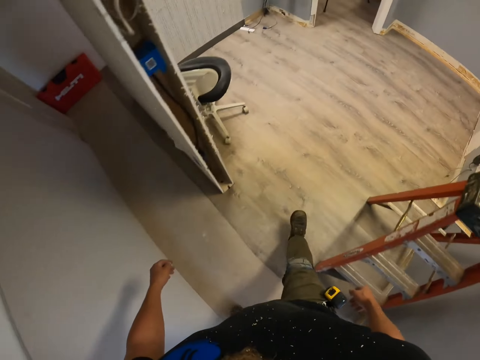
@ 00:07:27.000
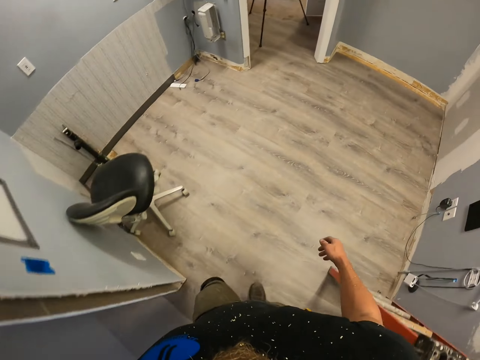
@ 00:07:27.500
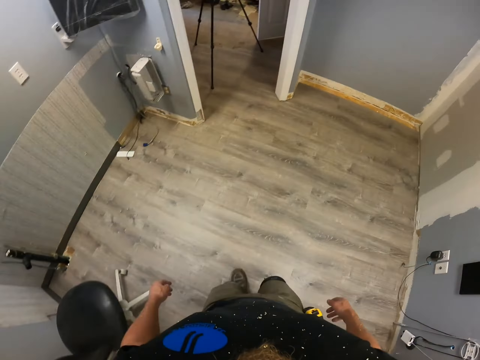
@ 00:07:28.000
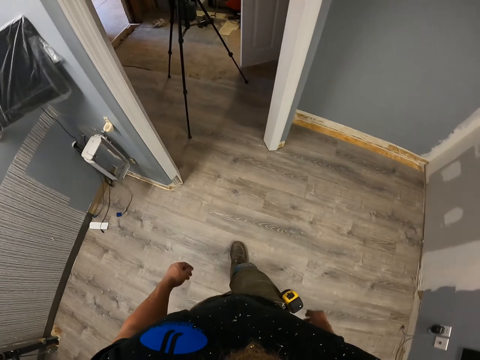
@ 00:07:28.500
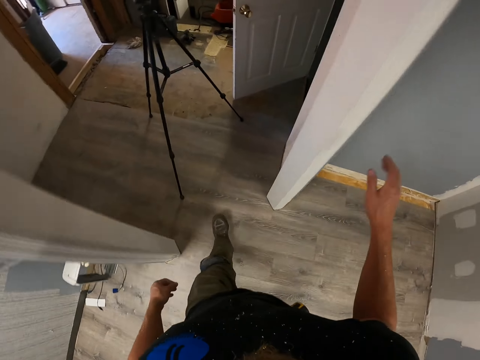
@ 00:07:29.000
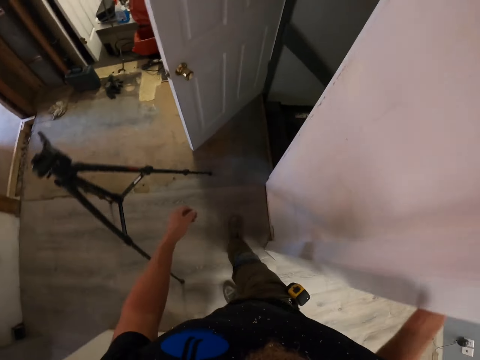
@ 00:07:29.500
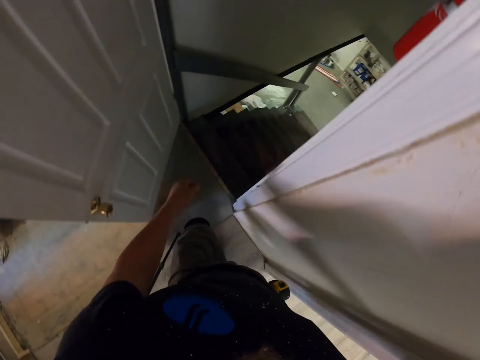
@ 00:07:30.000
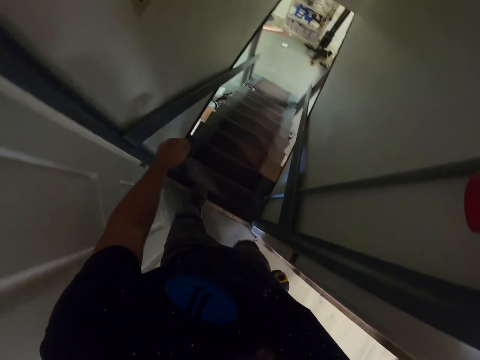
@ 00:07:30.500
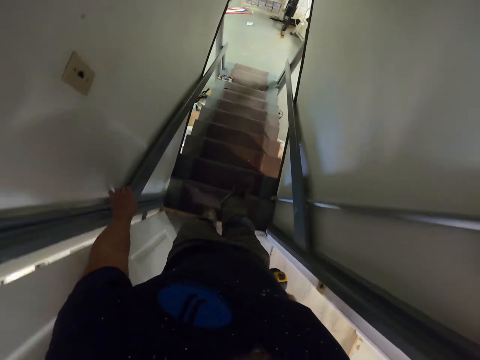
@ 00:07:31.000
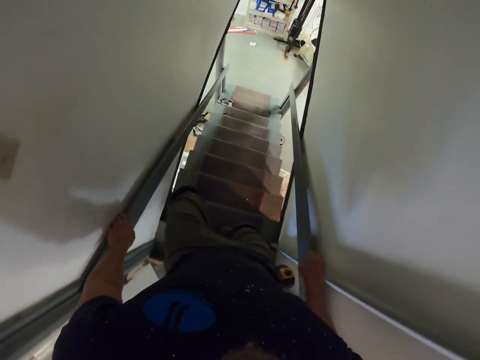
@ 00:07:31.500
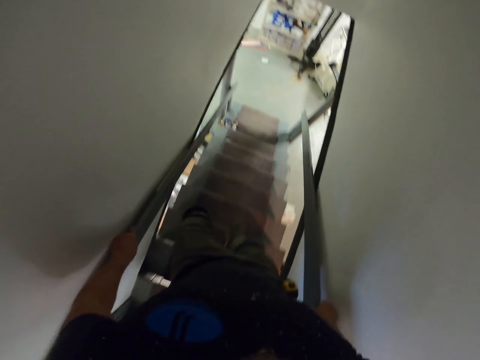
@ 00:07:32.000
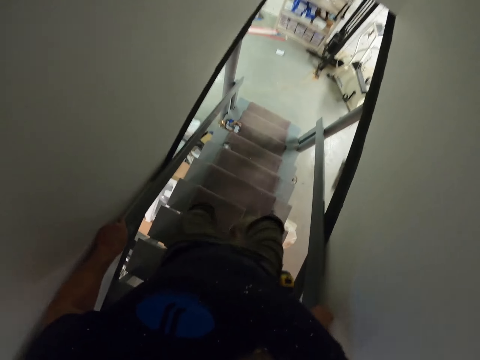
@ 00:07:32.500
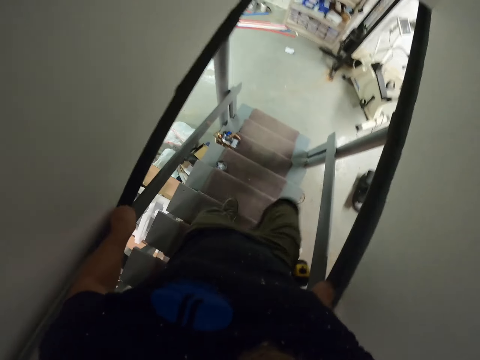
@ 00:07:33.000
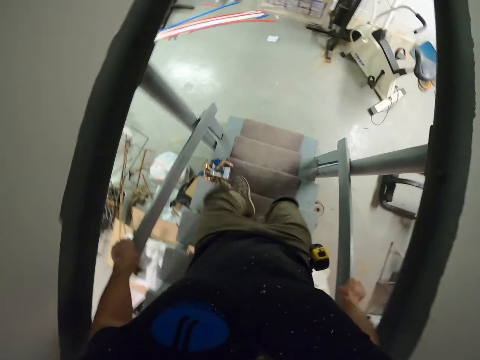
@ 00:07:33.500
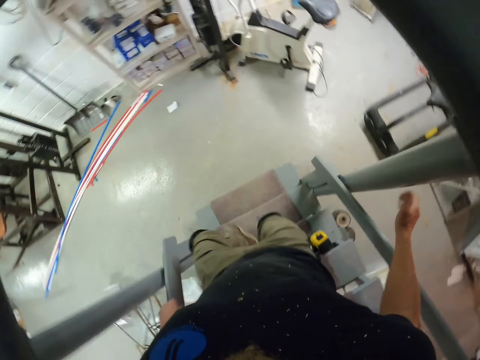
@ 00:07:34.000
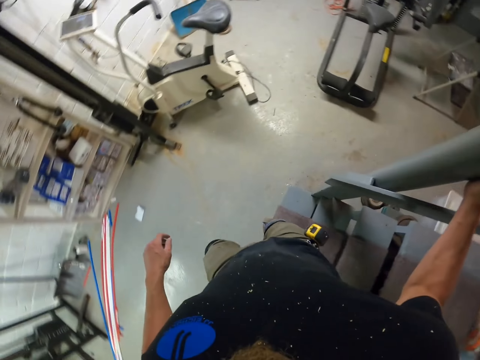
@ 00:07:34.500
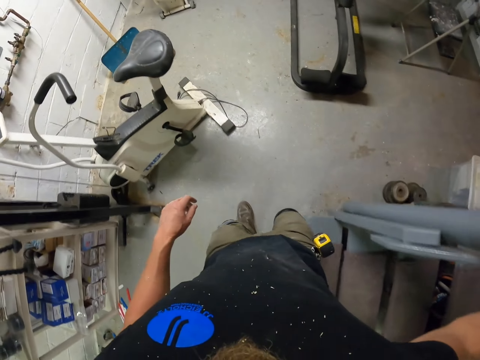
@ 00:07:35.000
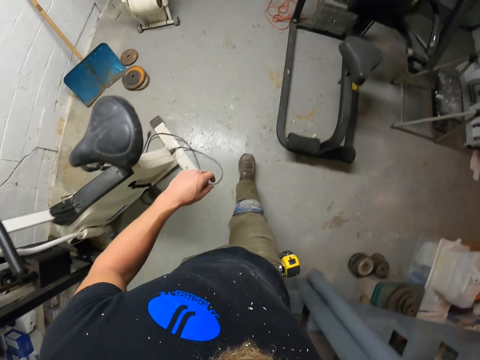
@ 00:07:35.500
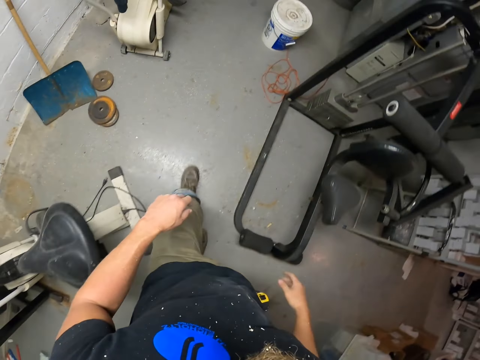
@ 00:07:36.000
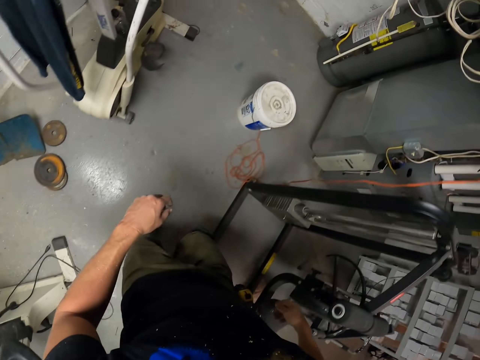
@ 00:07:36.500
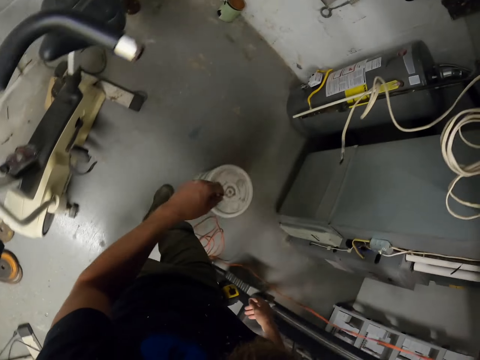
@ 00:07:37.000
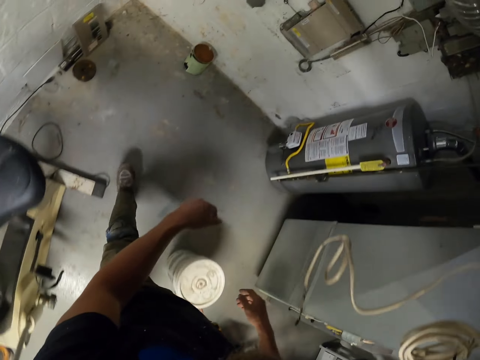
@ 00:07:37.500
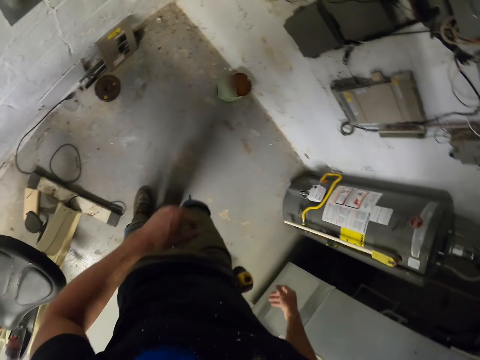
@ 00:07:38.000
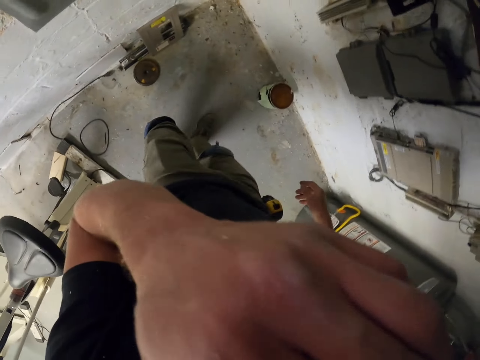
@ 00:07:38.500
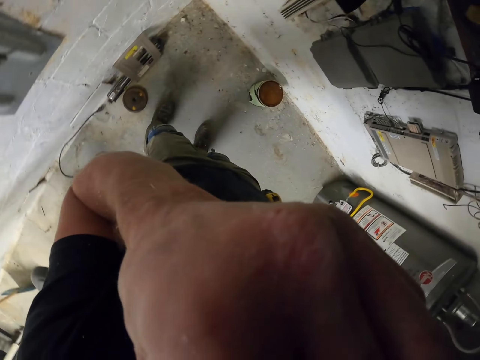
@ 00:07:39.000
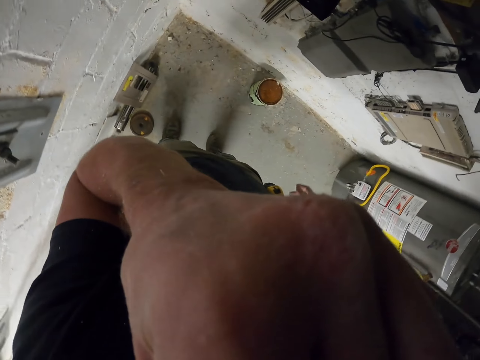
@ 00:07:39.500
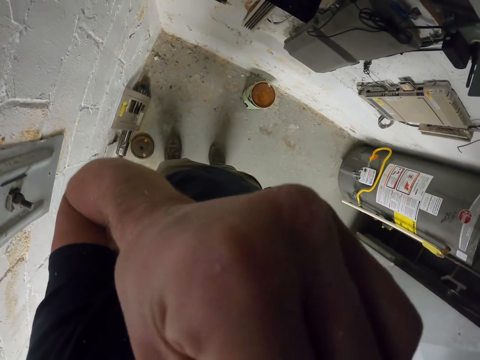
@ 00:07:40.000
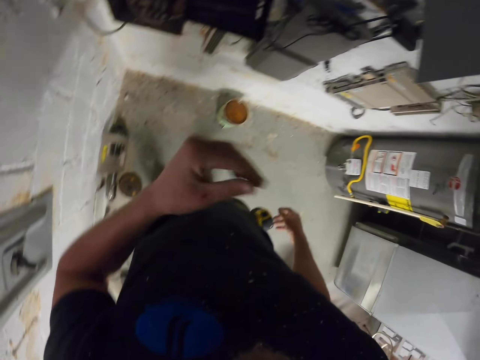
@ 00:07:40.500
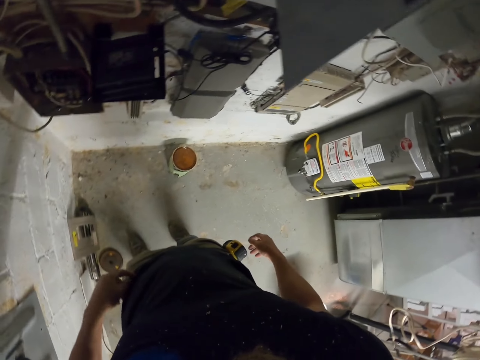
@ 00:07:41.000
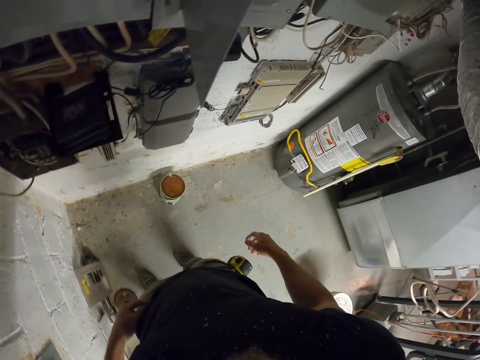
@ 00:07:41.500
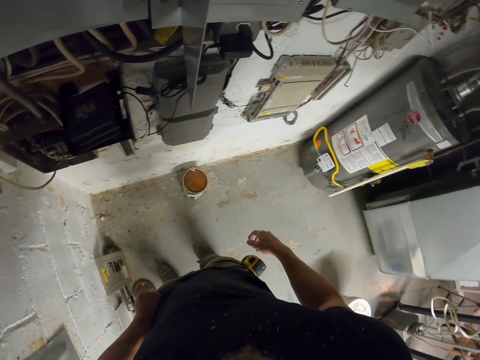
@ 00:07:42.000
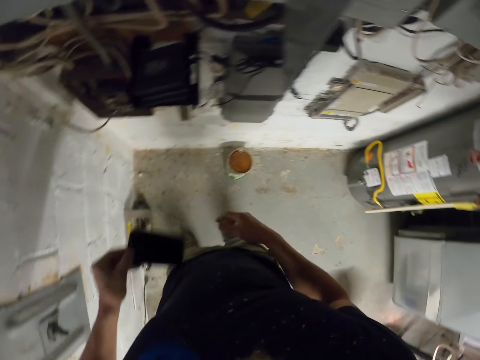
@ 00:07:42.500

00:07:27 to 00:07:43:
The camera wearer puts the hand on the wall. They walk down the stairs. They hold the stairs rail. They hold the hole. They walk around the house. They lift the hand. They look at the container. They remove the phone from the pocket.

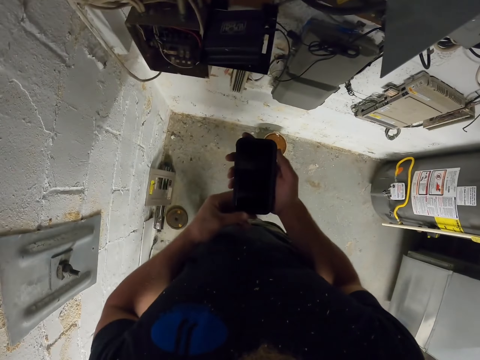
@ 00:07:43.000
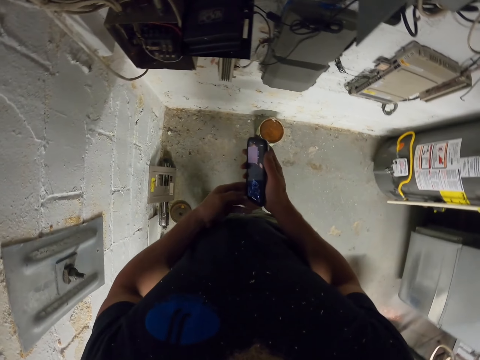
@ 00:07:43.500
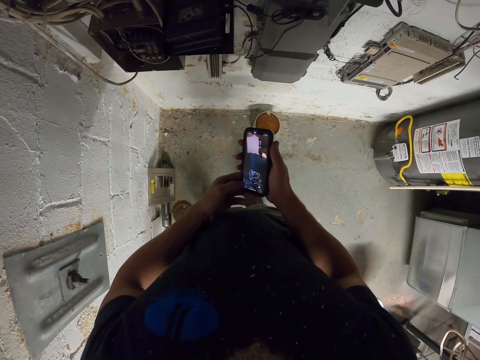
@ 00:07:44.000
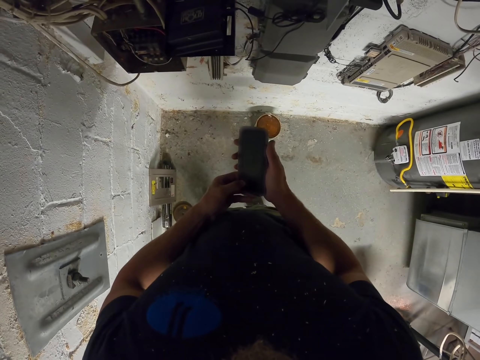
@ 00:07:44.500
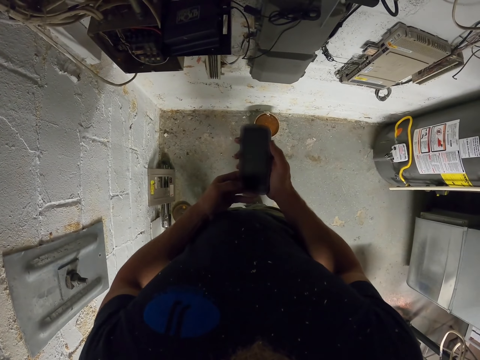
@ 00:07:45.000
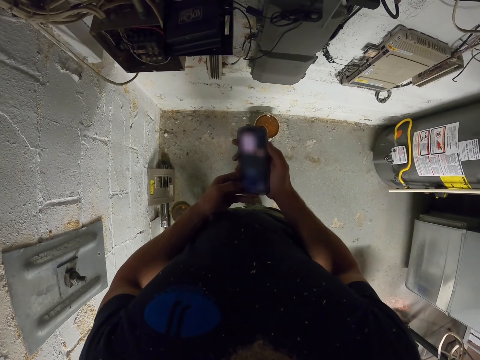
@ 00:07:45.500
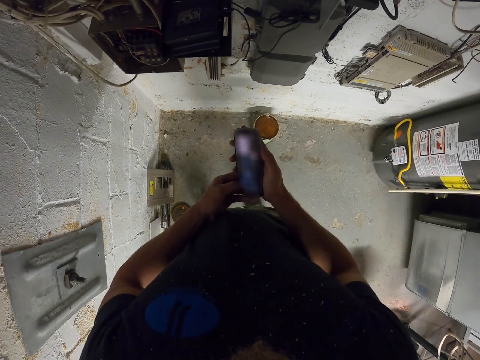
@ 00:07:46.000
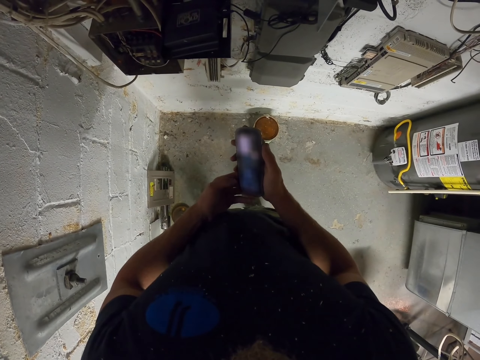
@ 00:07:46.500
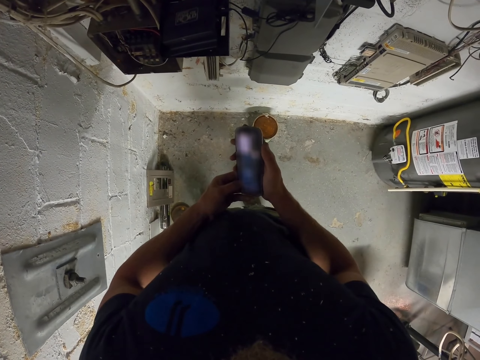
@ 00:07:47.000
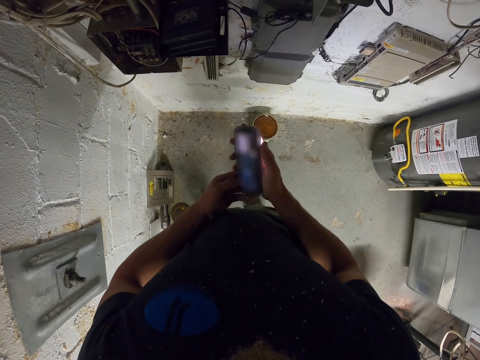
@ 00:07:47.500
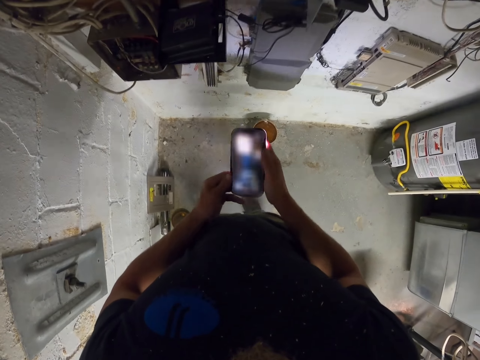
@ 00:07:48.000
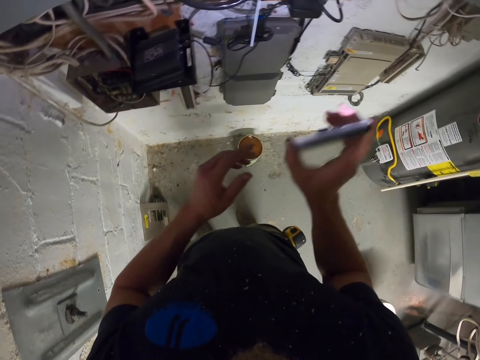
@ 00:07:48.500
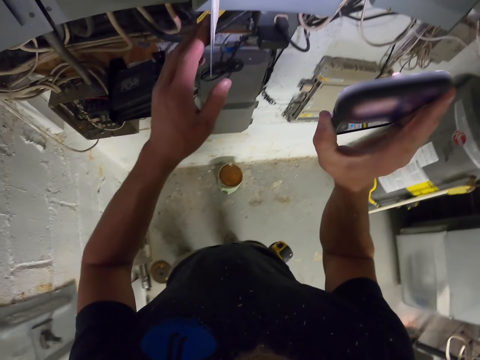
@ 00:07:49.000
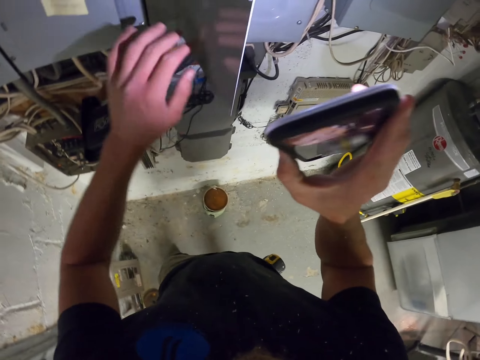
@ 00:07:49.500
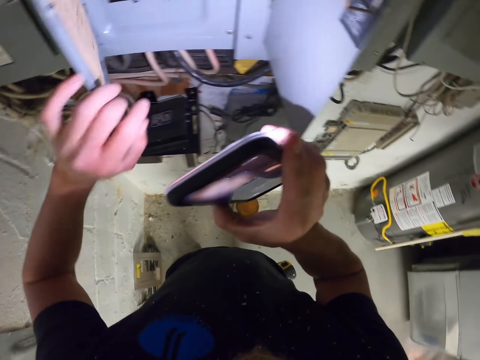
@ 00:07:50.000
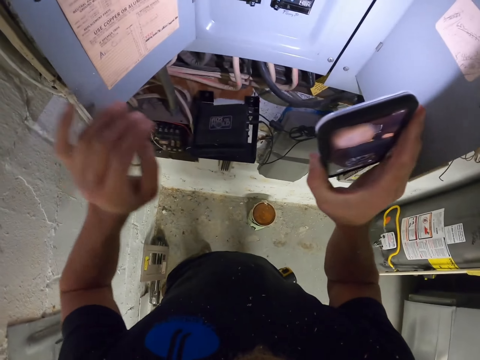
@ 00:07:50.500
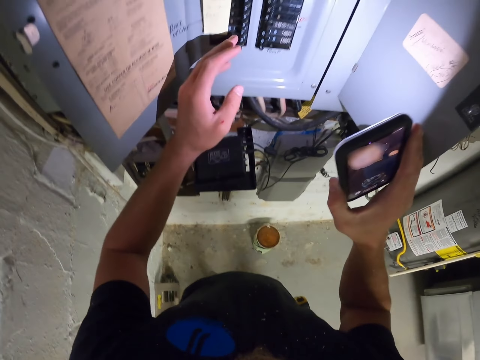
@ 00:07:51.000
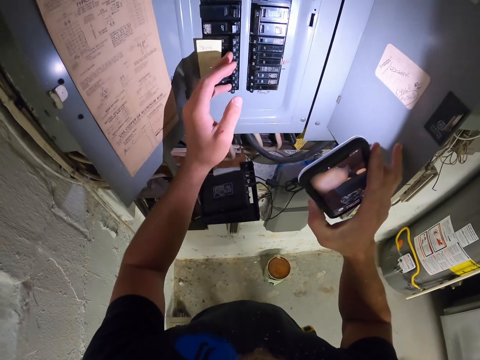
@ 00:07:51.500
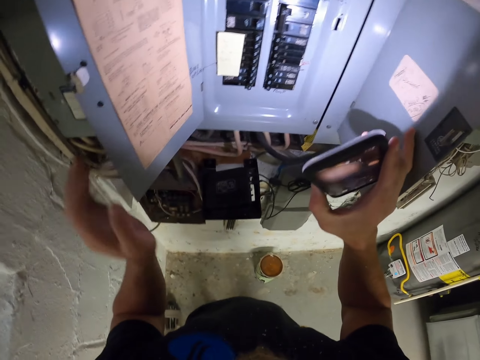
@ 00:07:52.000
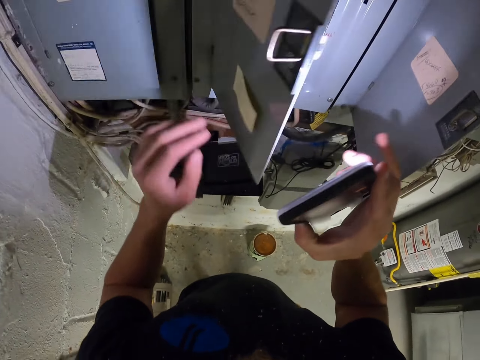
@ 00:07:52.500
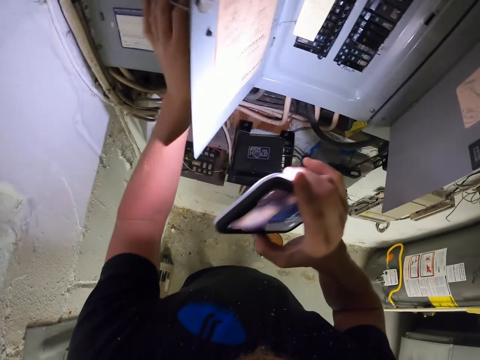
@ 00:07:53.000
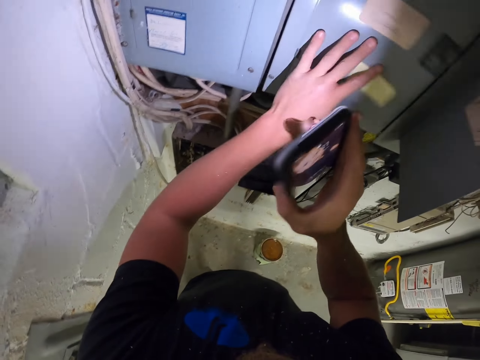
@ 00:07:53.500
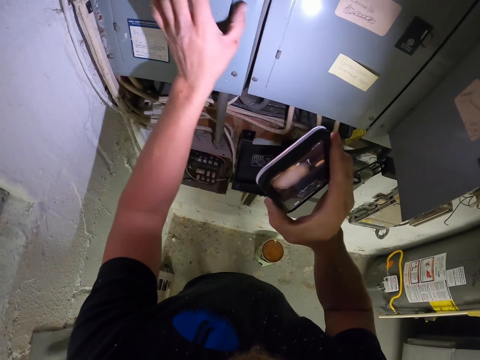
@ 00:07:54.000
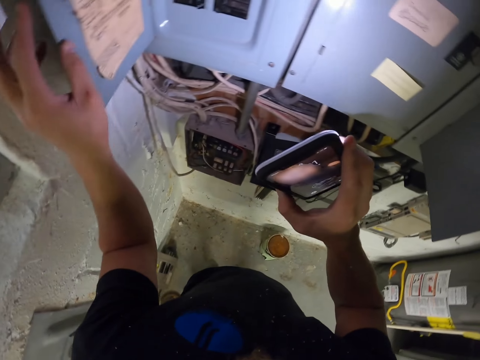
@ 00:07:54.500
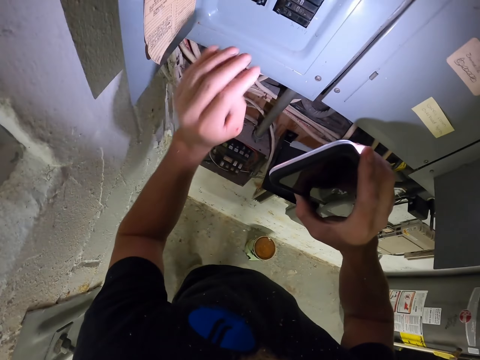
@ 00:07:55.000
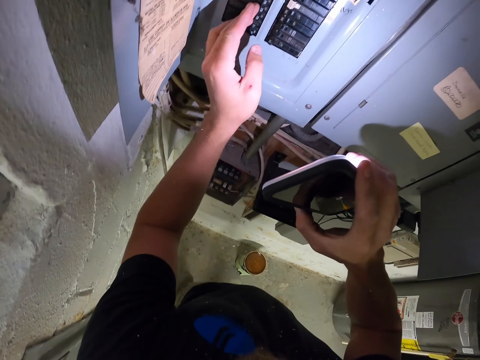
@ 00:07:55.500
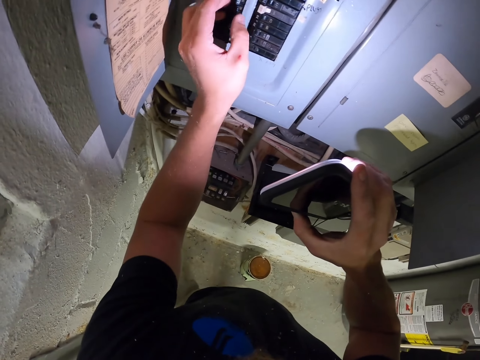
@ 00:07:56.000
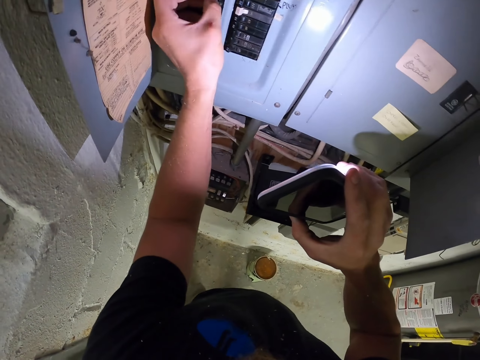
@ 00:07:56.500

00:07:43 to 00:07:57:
The camera wearer holds the phone with both hands. They turn on the phone light. They scroll the phone. They hold the phone. They shine the phone light towards the circuit breaker box. They open the door of the circuit breaker box. They touch the switch. They close the door of the circuit breaker box. They open the door of the circuit breaker box. They touch the switch.
